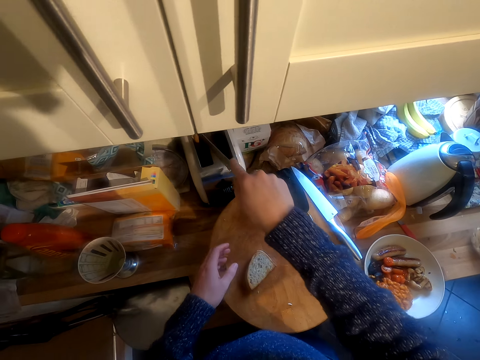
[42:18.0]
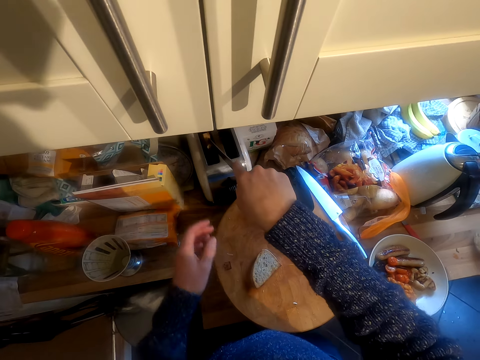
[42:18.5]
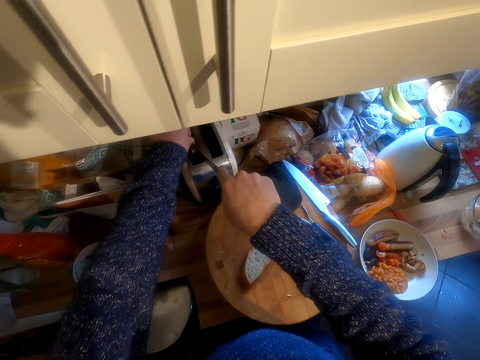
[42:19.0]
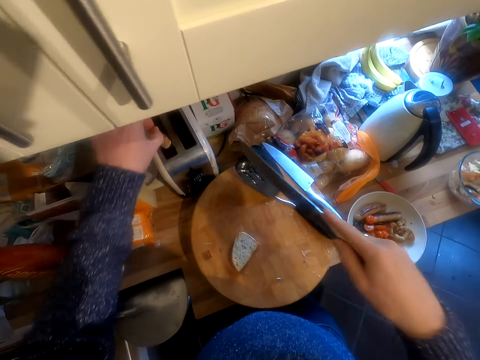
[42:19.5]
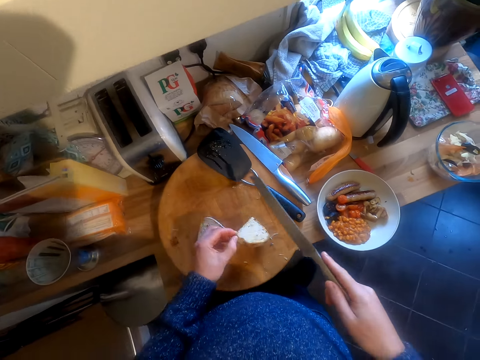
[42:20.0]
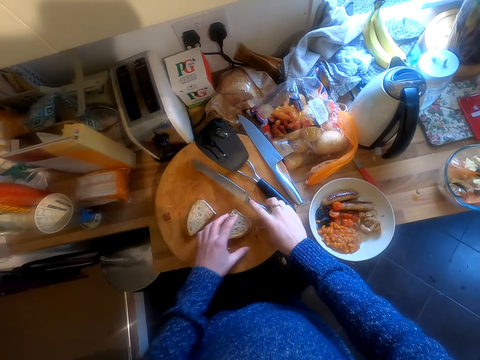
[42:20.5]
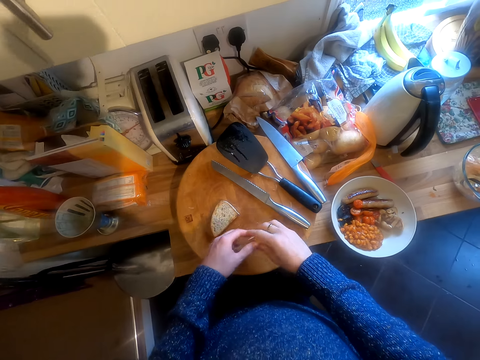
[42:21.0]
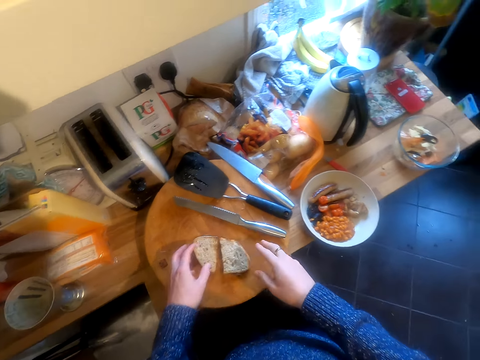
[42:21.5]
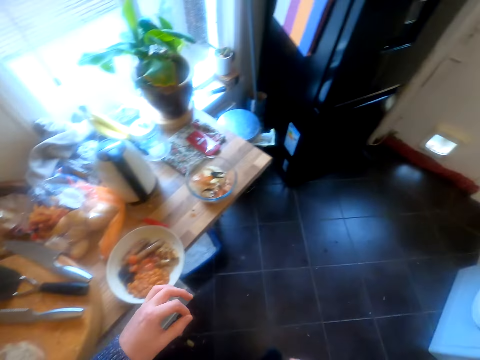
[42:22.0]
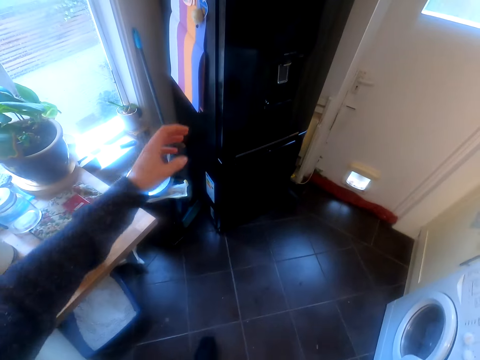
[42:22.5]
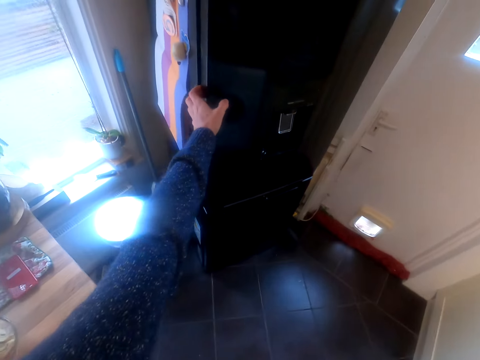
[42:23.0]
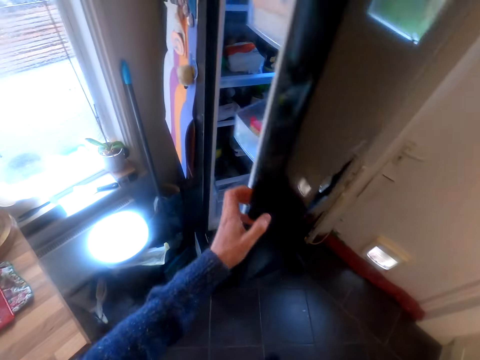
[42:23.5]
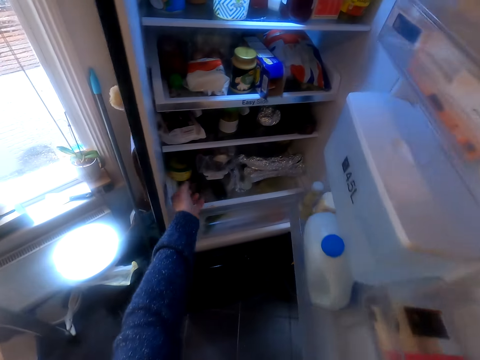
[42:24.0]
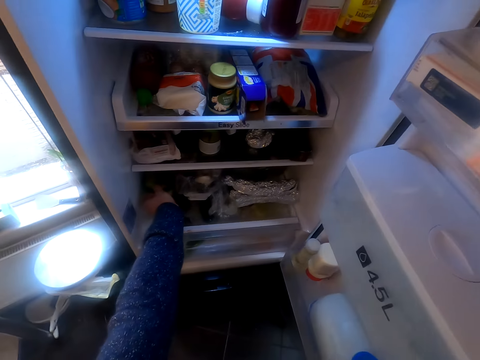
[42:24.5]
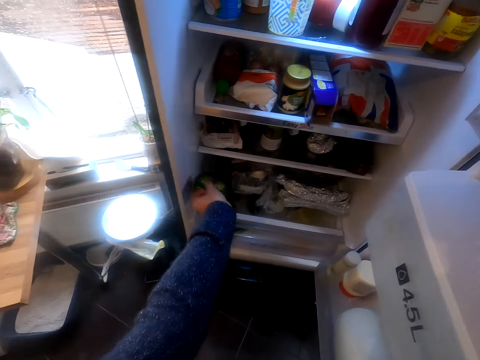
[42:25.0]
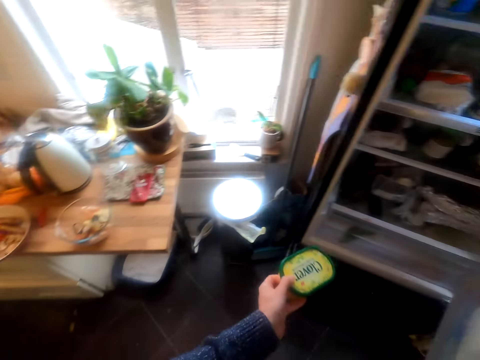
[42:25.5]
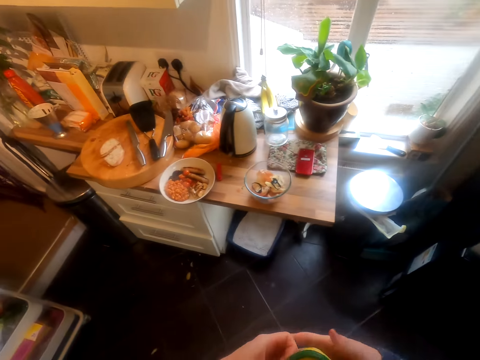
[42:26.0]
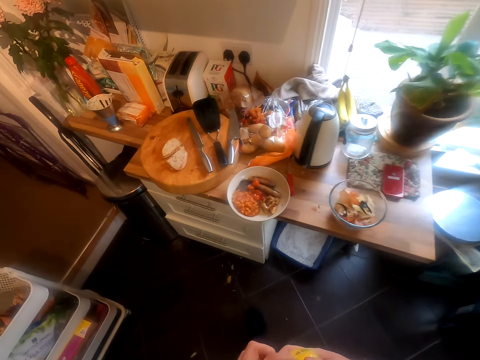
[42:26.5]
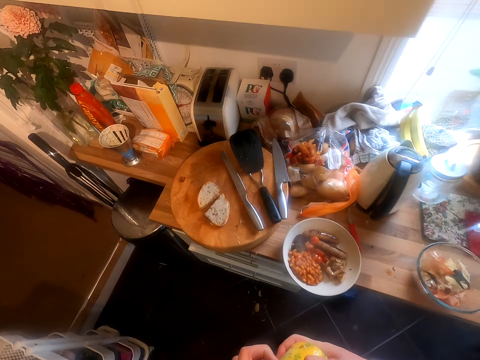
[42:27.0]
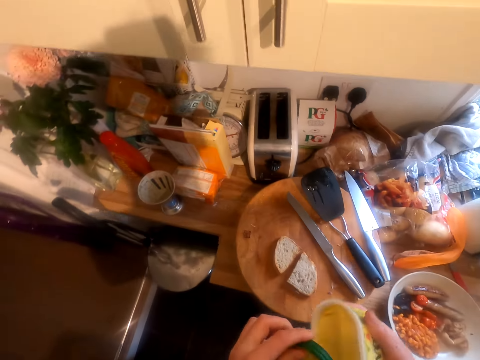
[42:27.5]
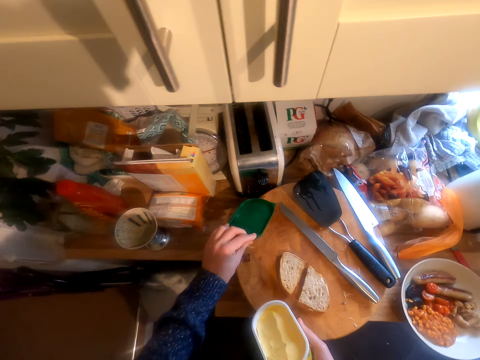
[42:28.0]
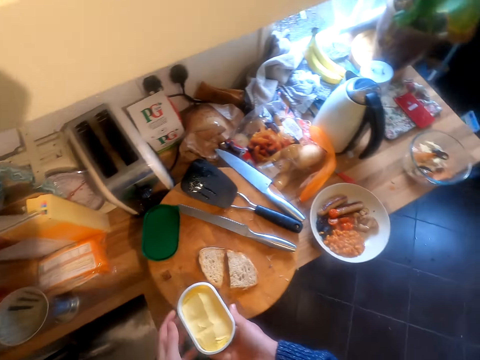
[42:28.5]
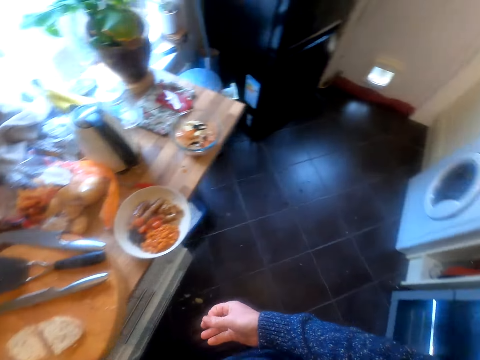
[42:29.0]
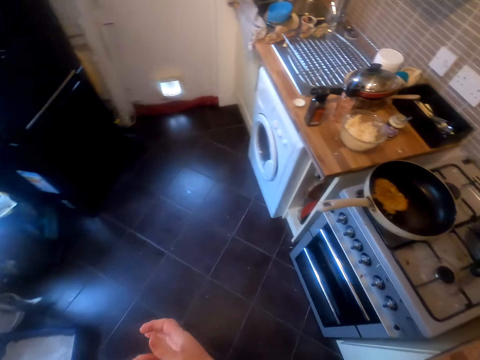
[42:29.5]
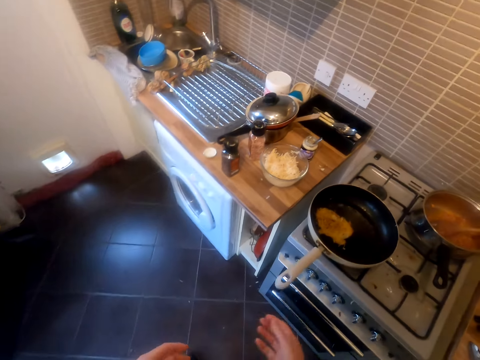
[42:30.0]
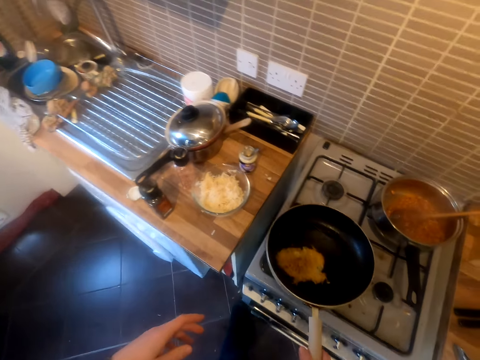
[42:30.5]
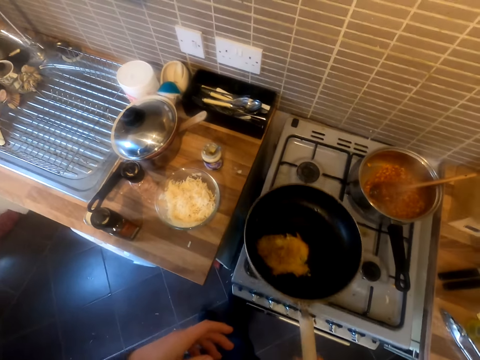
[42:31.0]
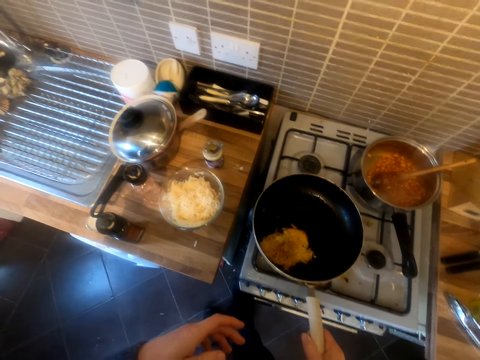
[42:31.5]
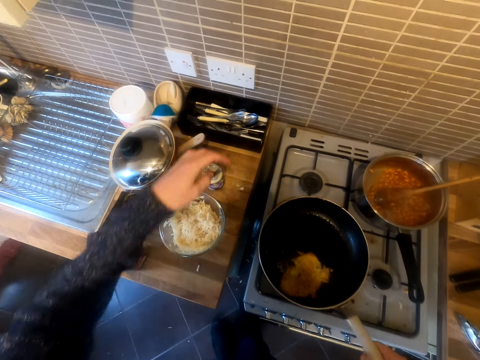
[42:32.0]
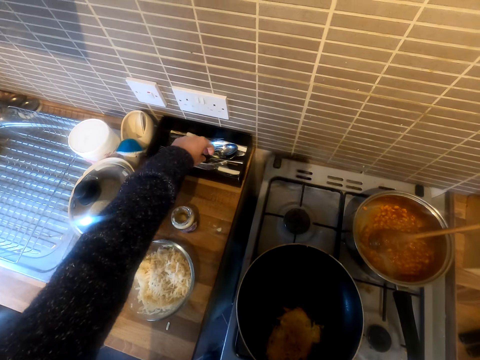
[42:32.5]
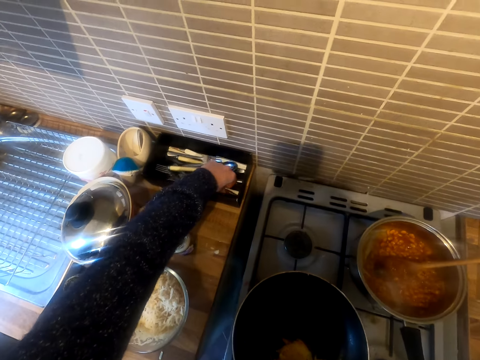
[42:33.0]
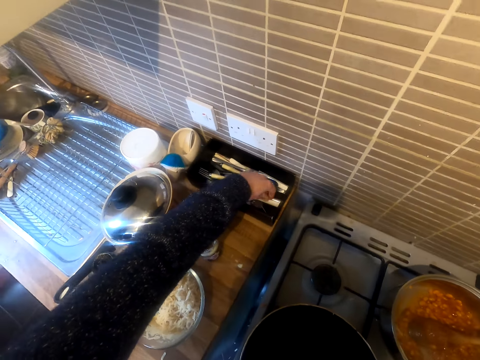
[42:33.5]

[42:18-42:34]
The camera wearer puts the bread on the chopping board. They pick the bread from the toaster. They put the bread on the chopping board. They put the knife down. They make a step. They open the fridge. They pick up the butter from the fridge. They open the butter. They put the cover on the chopping board. They move around. They lift a frying pan. They shake the frying pan.

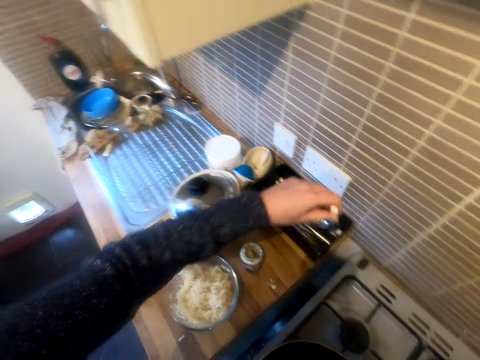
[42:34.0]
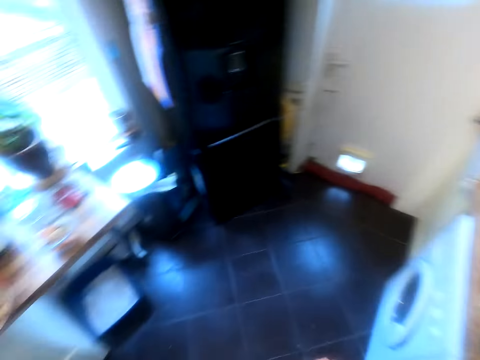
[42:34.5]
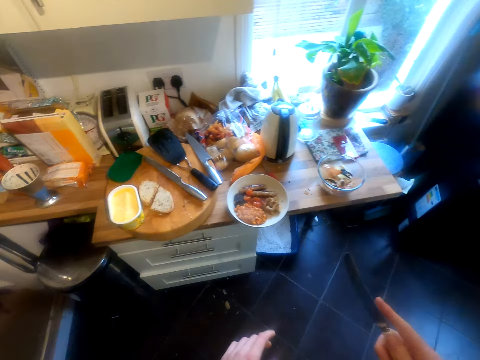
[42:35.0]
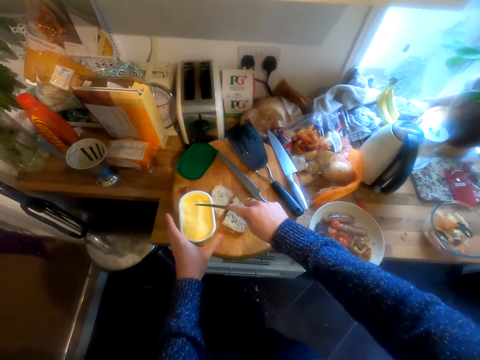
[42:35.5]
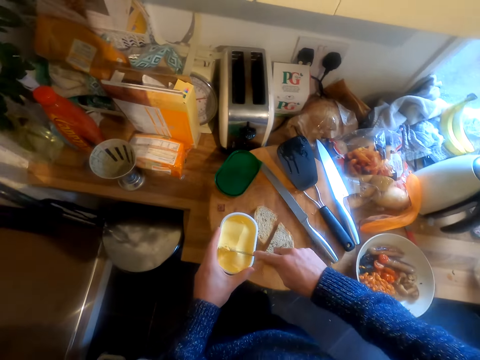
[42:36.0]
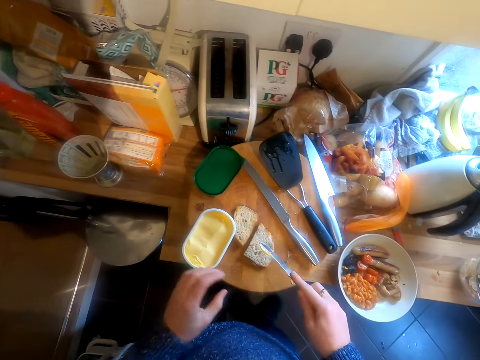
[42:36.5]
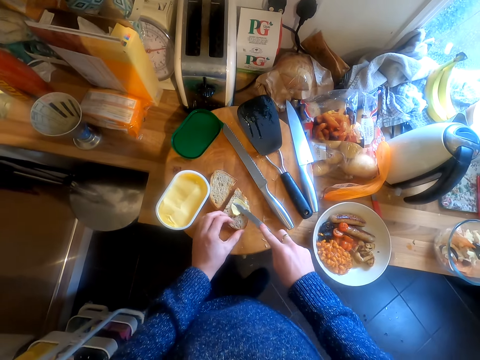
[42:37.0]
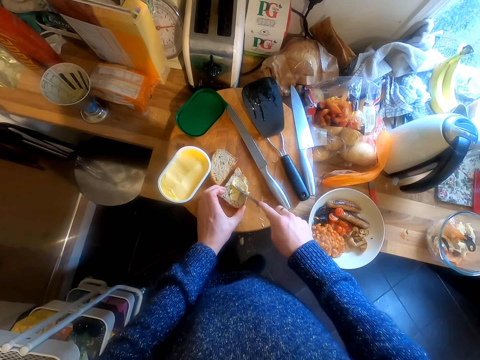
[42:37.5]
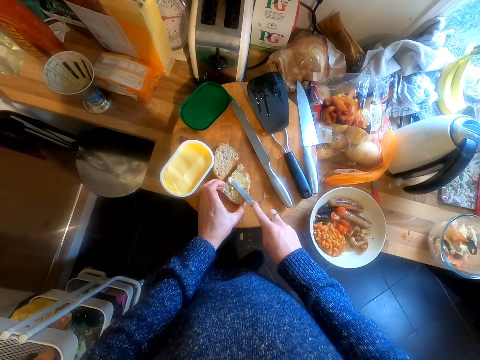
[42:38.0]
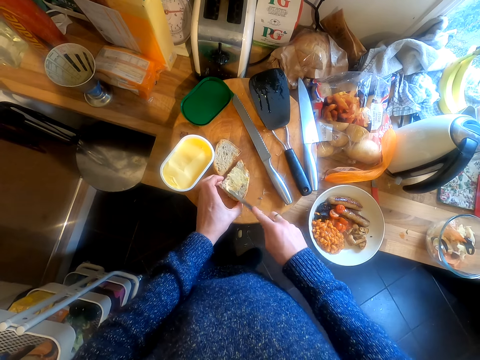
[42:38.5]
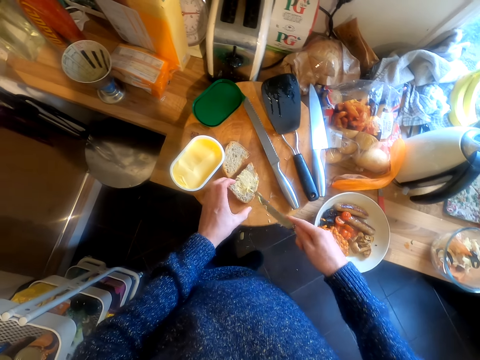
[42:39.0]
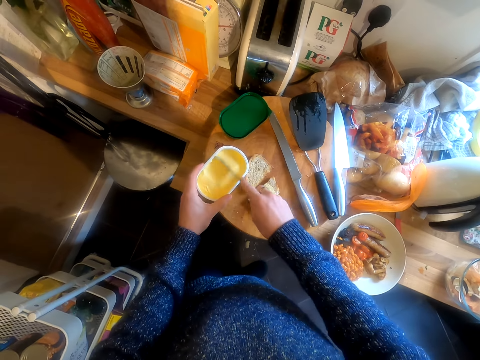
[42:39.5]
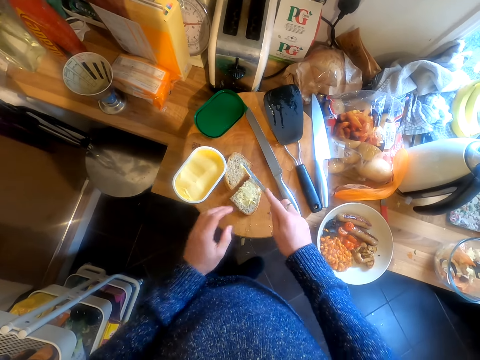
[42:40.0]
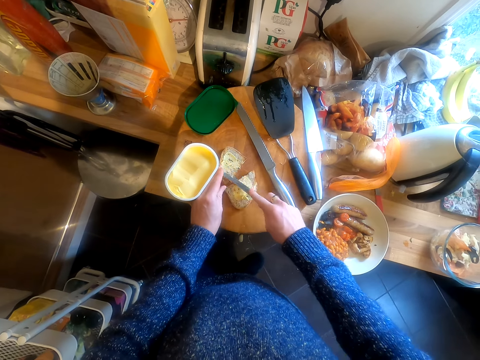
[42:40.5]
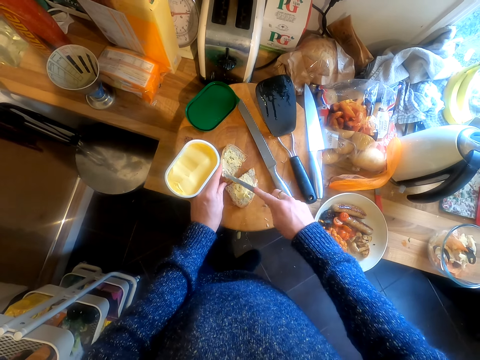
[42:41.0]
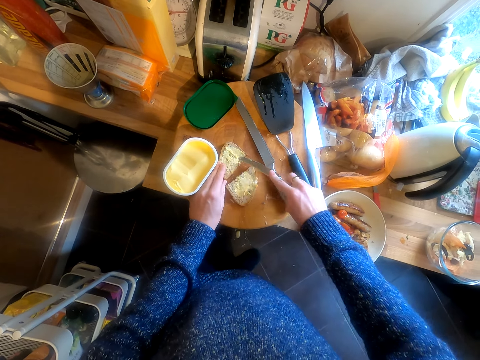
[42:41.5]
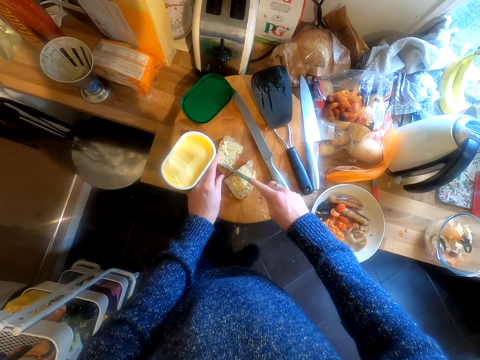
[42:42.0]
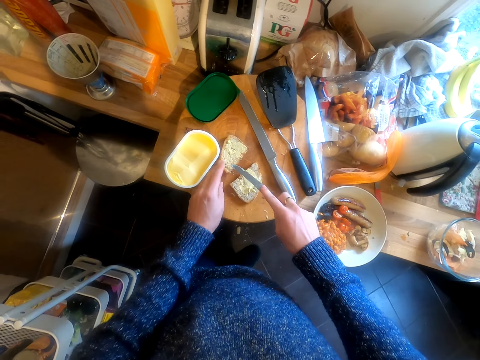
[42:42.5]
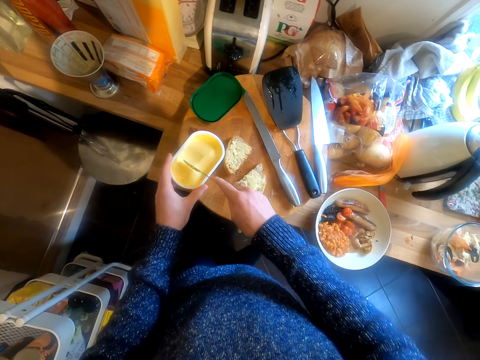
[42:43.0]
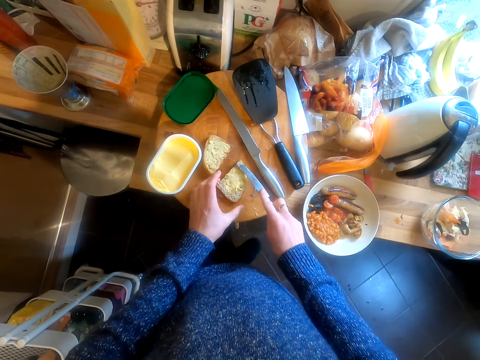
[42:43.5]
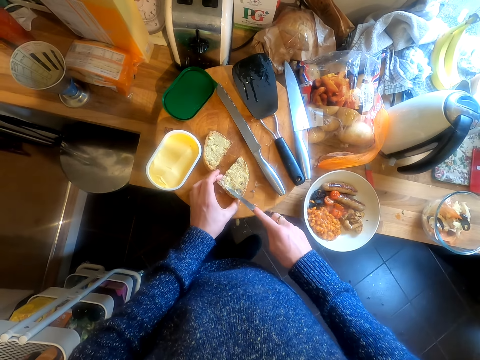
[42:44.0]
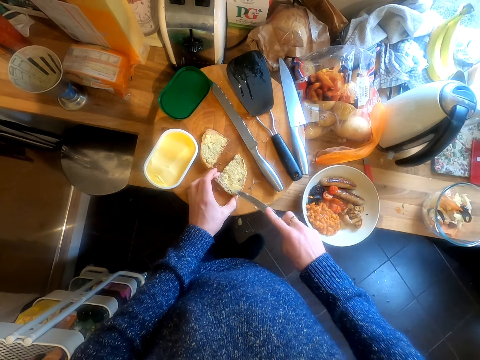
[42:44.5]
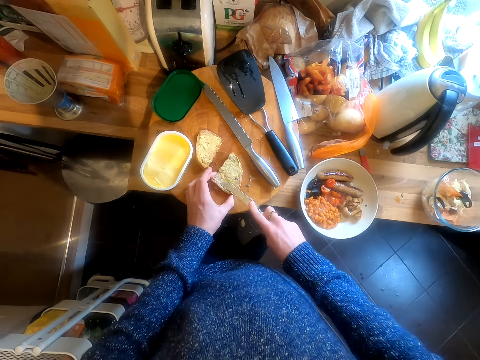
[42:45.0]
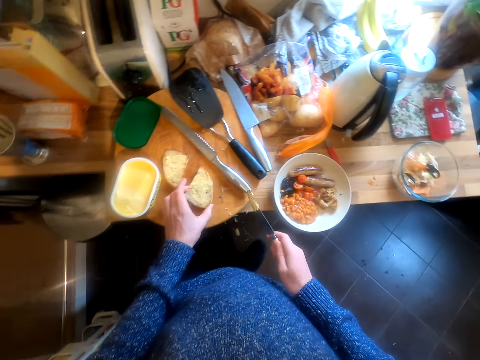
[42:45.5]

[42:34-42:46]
The camera wearer takes a bread knife or spoon. They smear blue band or butter on the bread.
